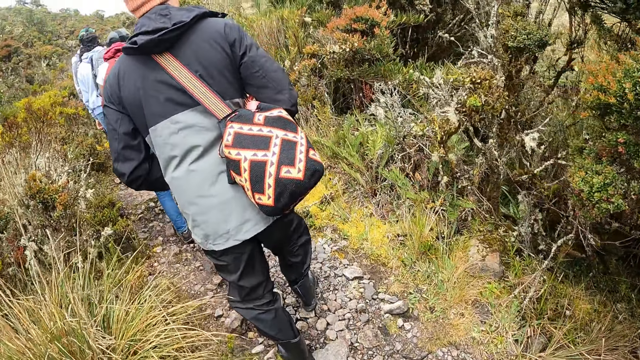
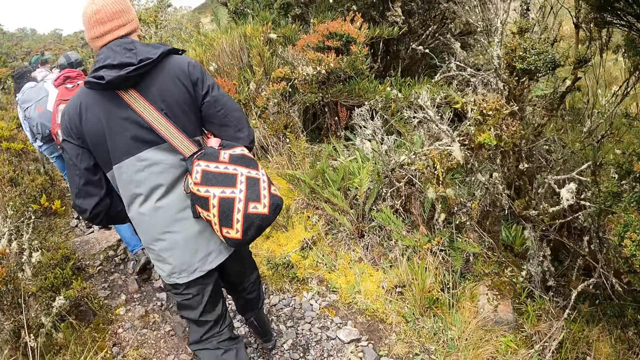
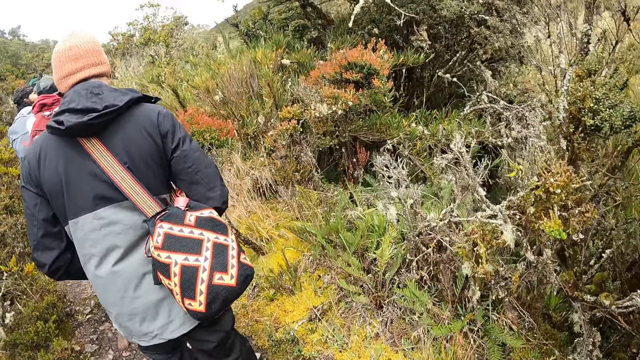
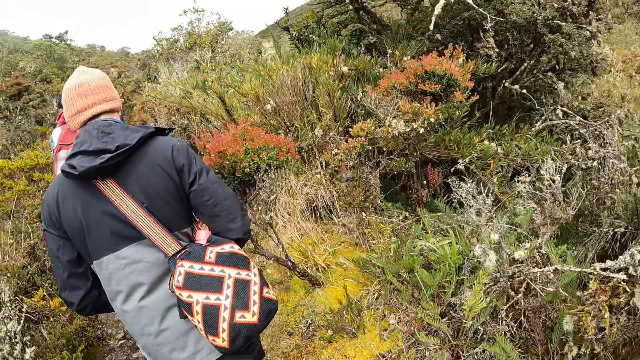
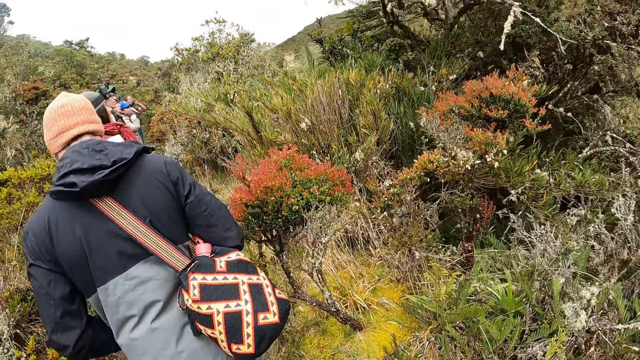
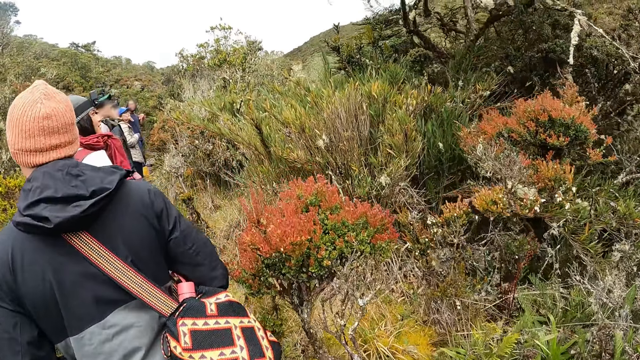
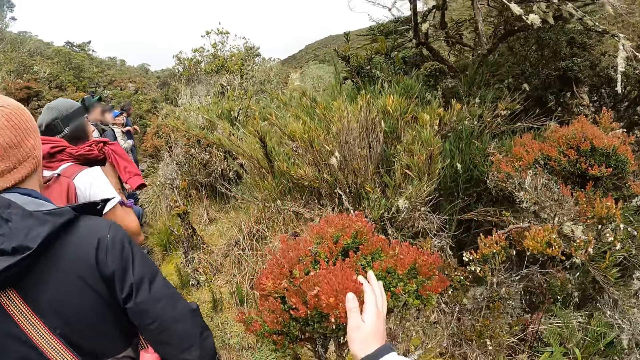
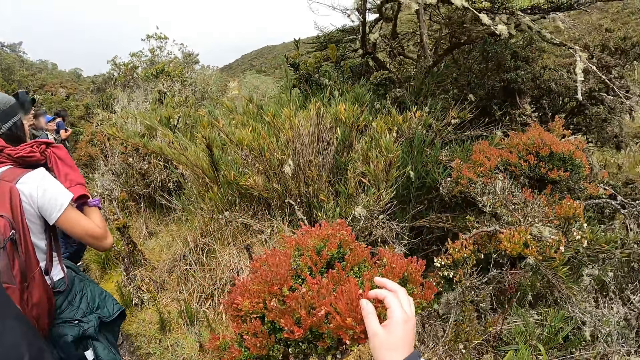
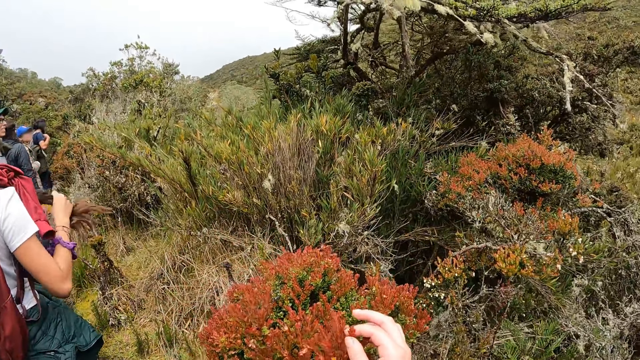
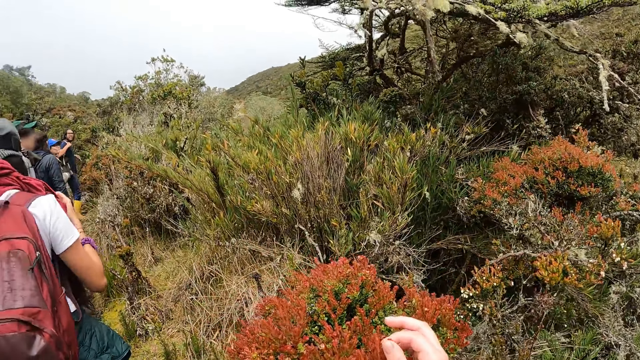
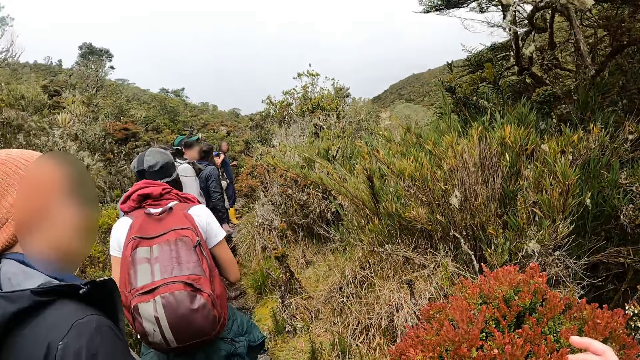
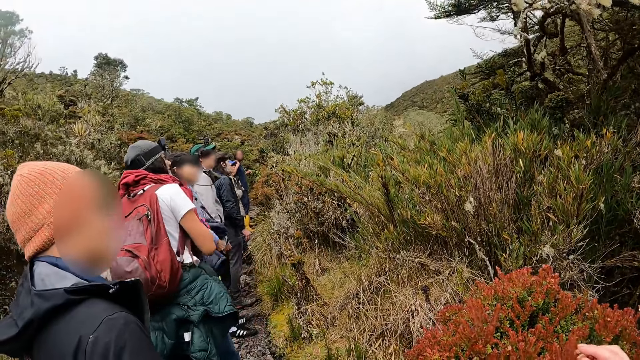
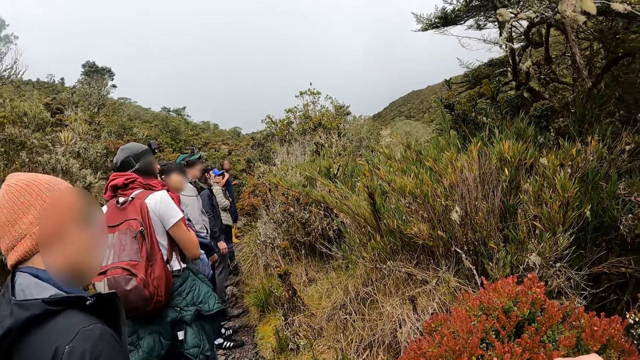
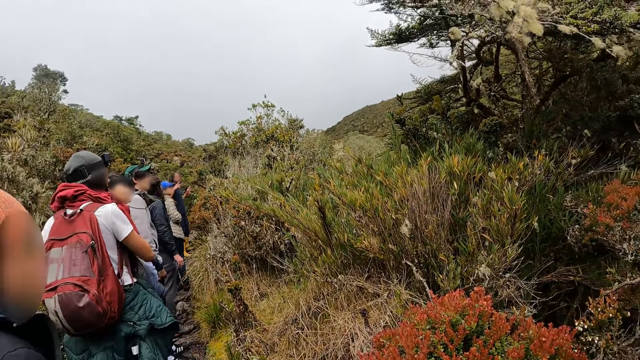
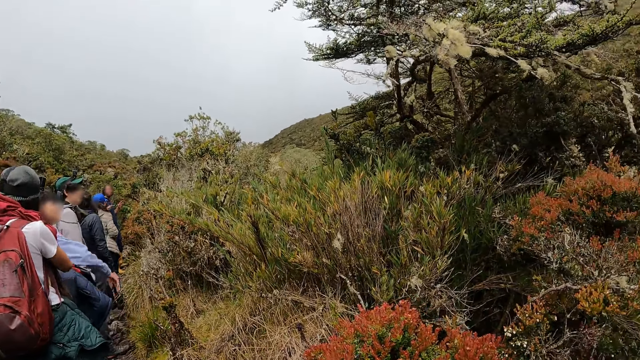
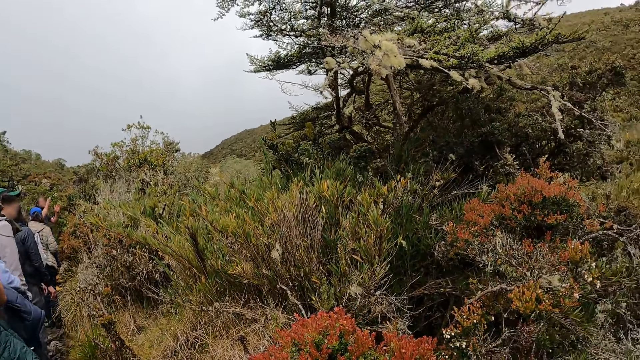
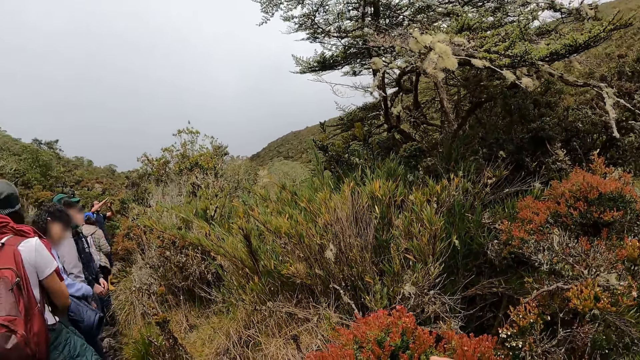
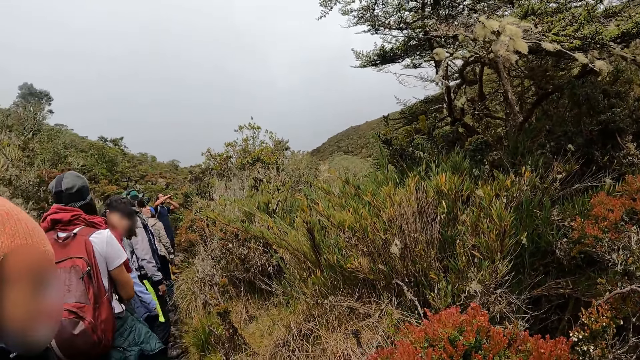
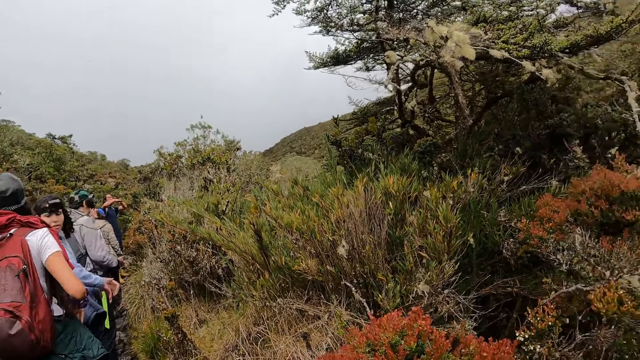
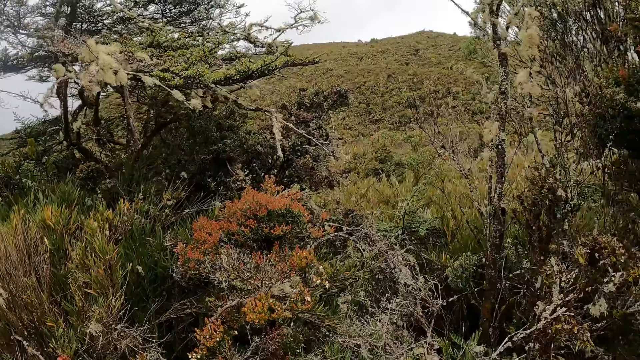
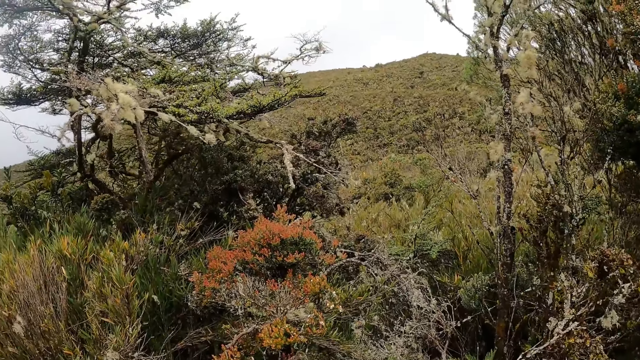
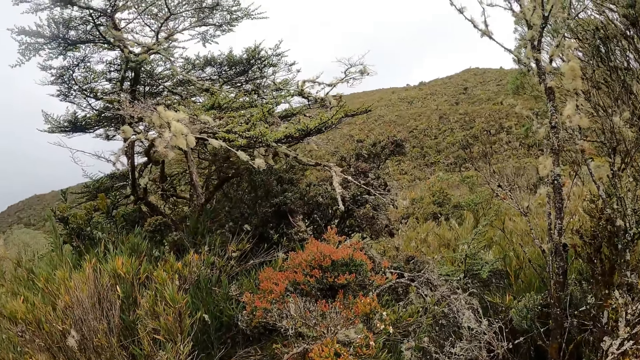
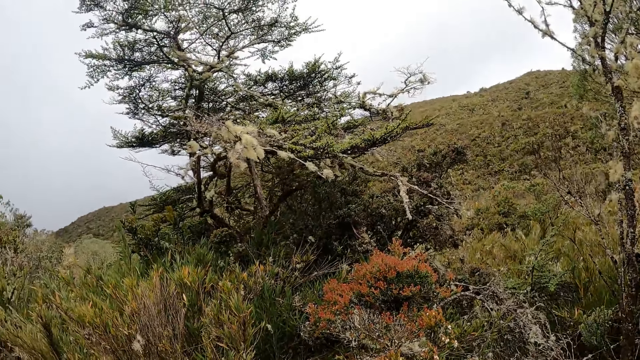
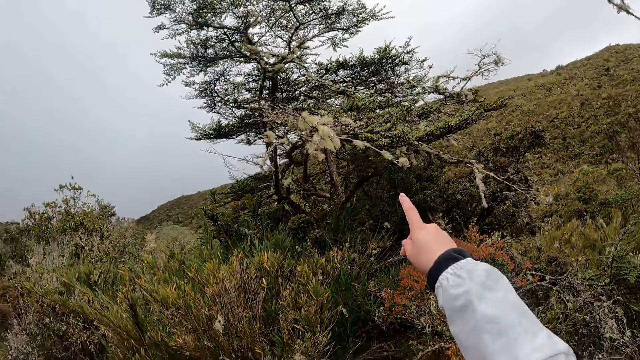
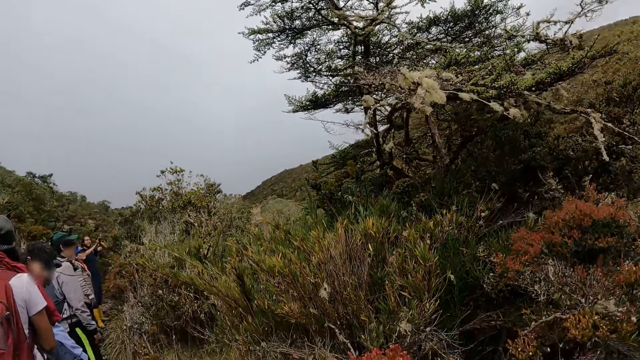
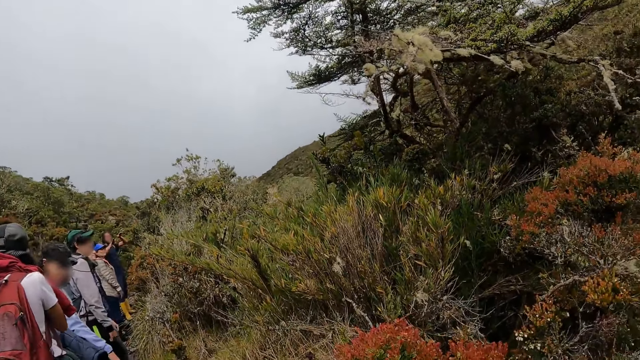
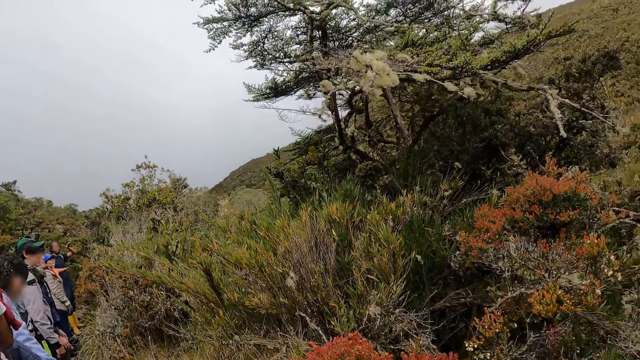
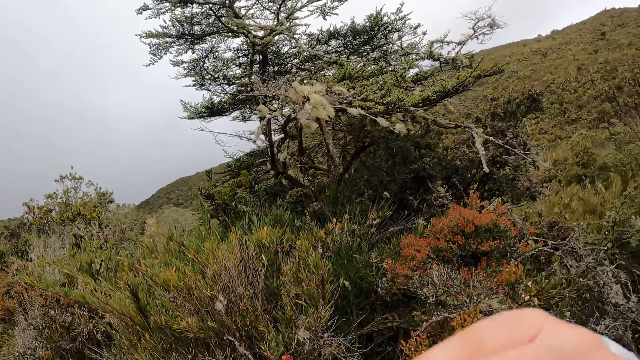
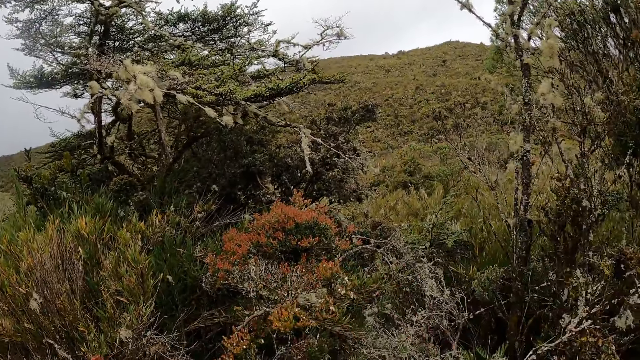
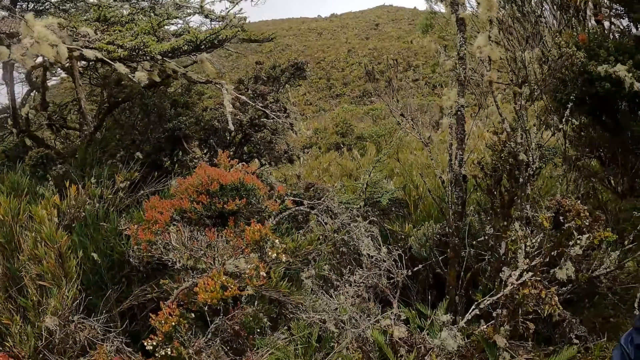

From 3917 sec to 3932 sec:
The camera wearer touches a shrub with her right hand. She interacts with a man. She points at a tree.

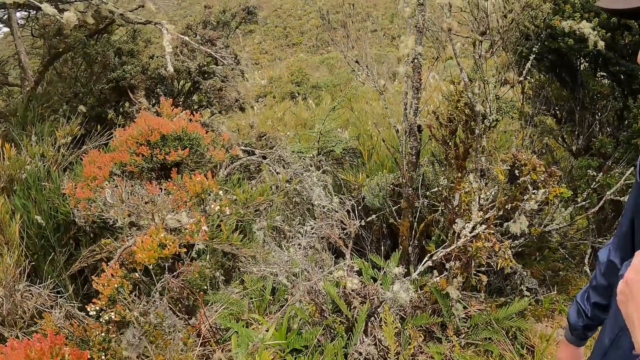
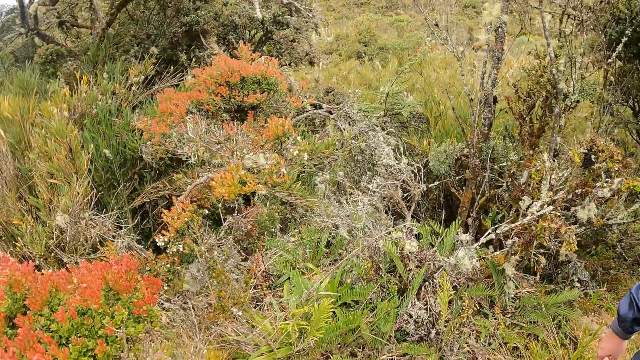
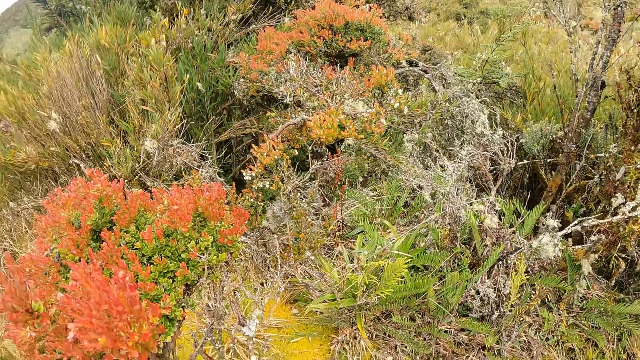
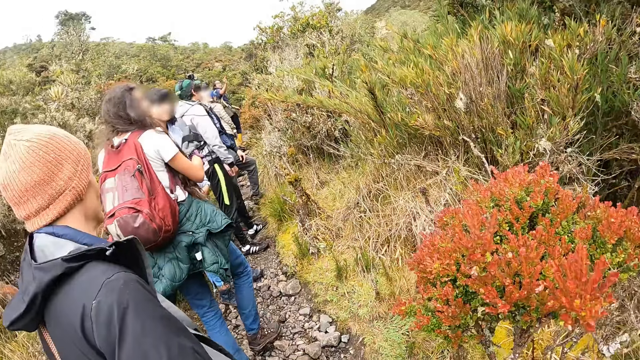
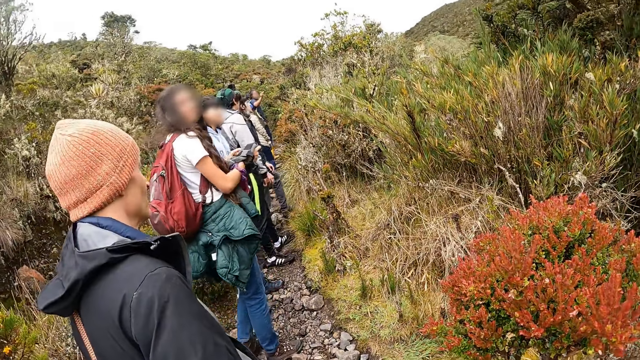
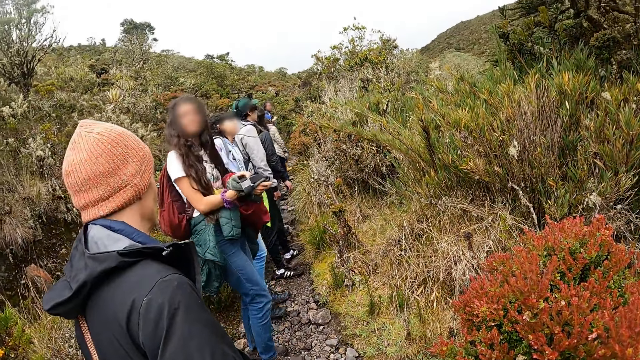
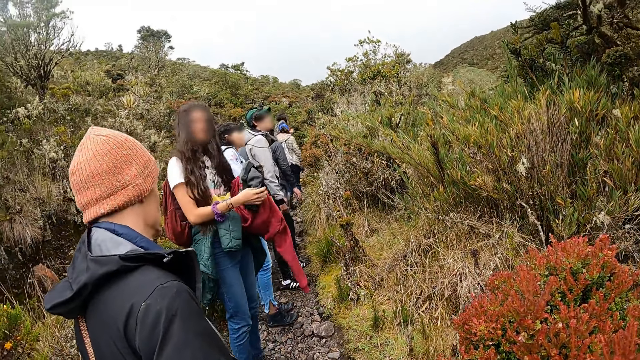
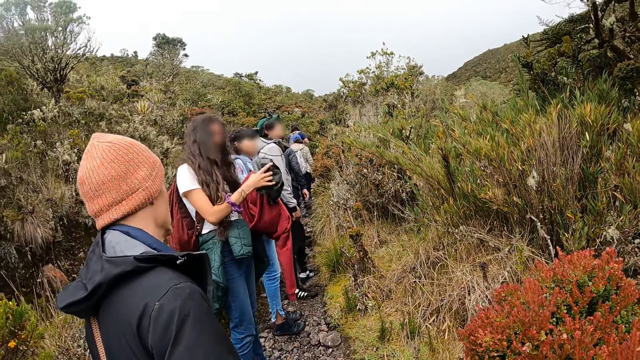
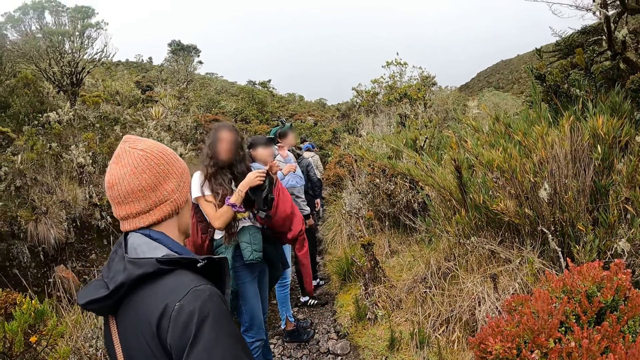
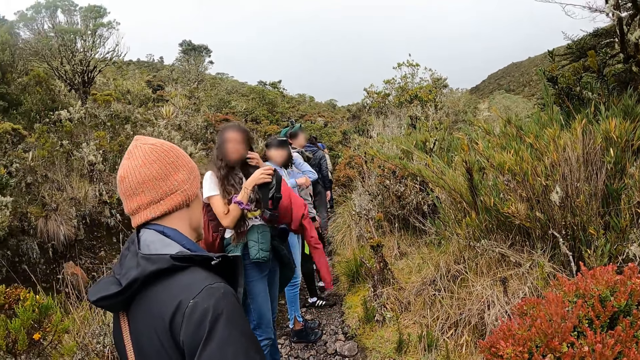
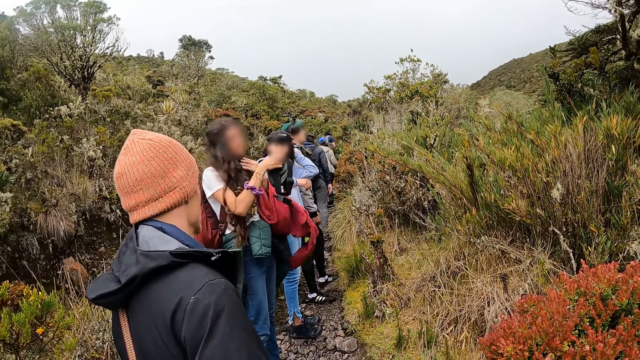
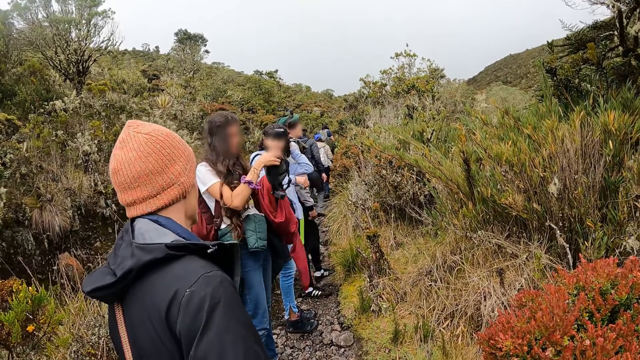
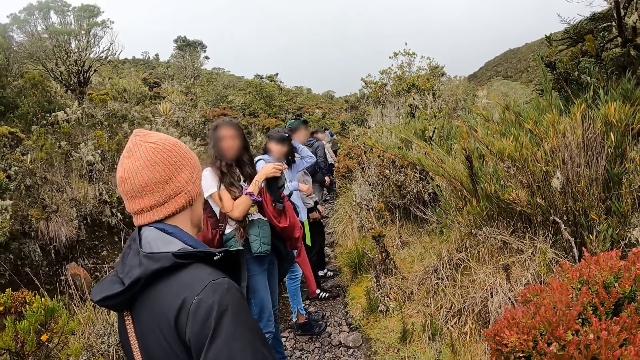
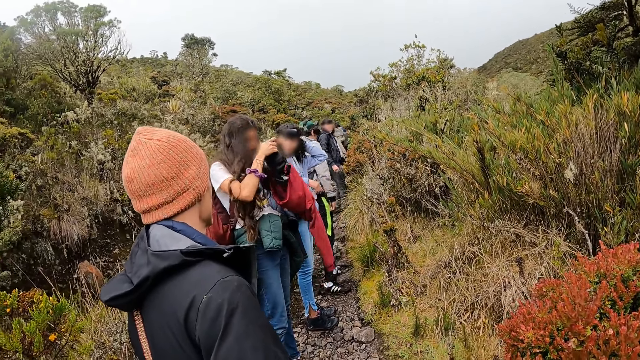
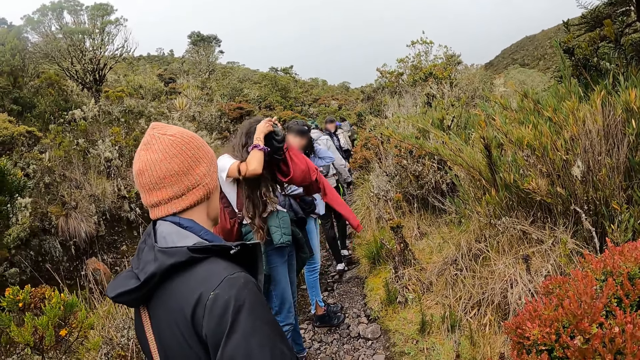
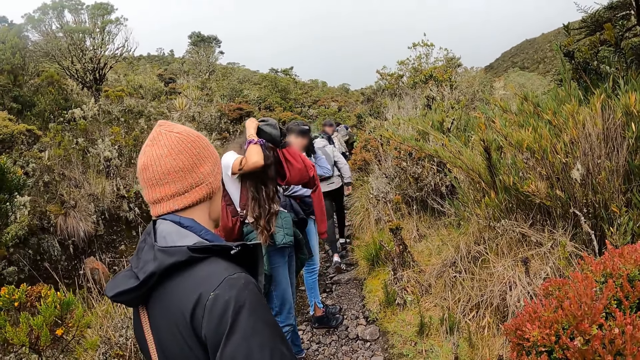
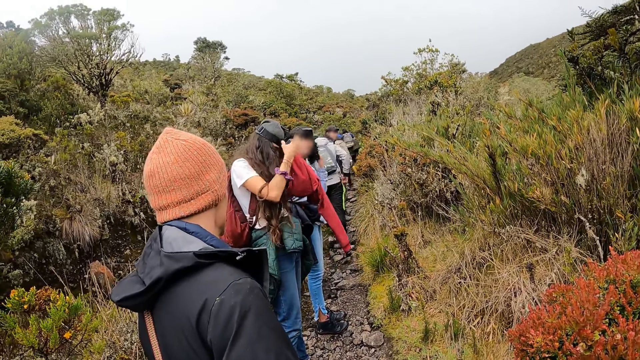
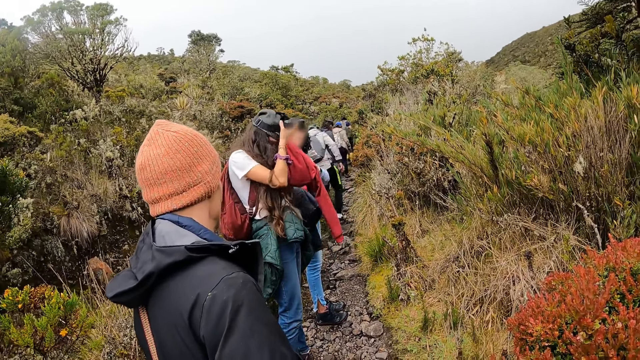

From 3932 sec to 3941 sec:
The camera wearer interacts with a woman. The woman wears a head warmer on her head with both hands. The woman wears a camera.
